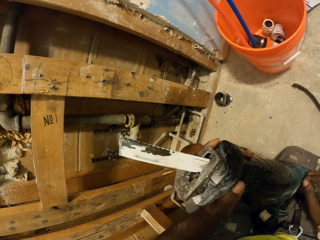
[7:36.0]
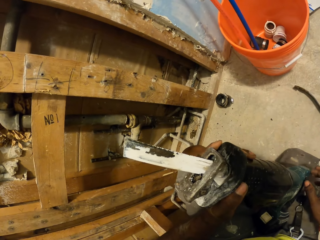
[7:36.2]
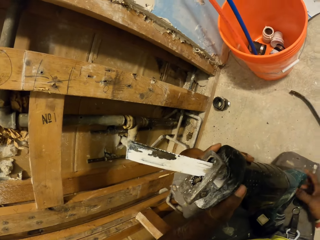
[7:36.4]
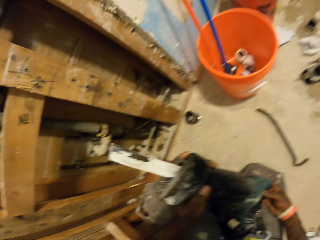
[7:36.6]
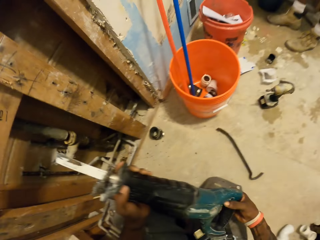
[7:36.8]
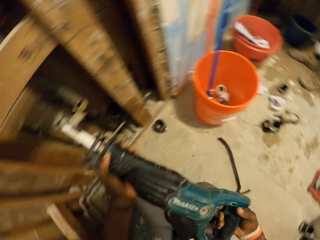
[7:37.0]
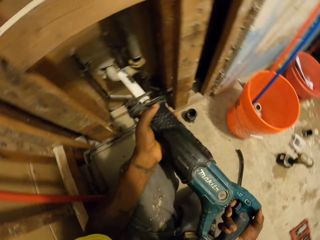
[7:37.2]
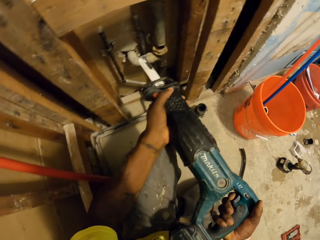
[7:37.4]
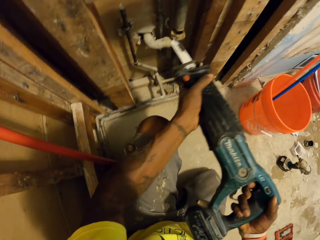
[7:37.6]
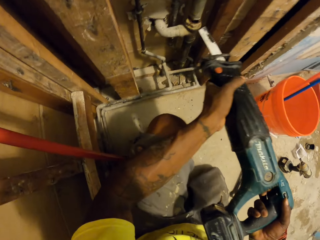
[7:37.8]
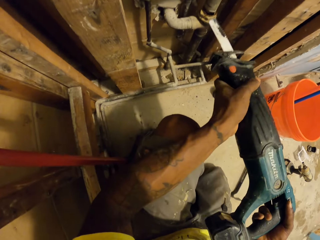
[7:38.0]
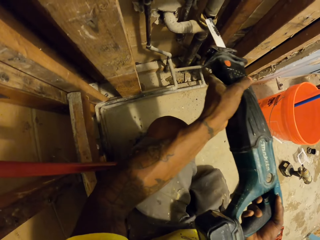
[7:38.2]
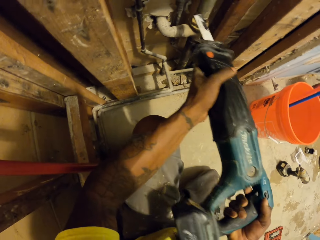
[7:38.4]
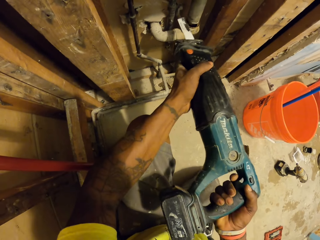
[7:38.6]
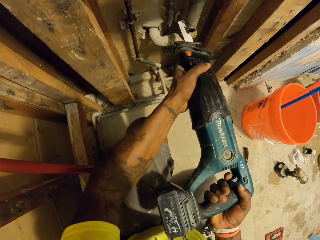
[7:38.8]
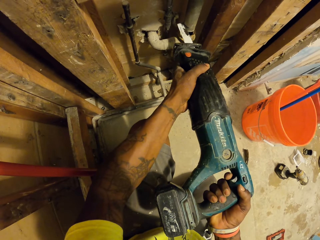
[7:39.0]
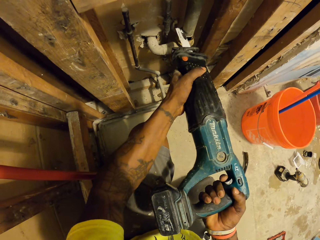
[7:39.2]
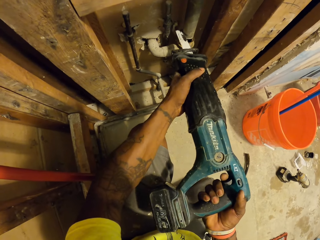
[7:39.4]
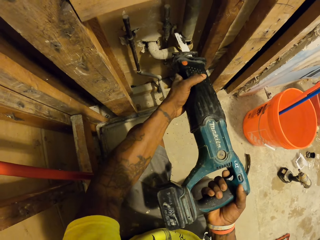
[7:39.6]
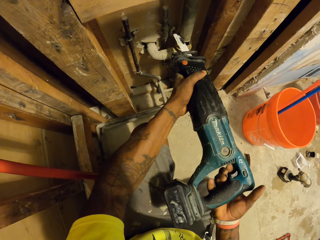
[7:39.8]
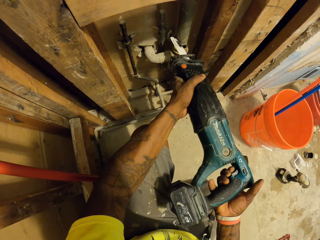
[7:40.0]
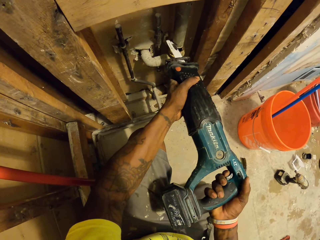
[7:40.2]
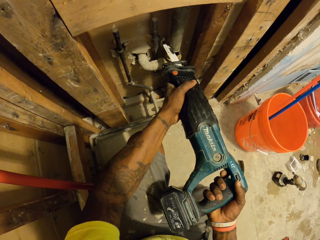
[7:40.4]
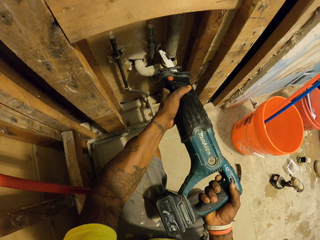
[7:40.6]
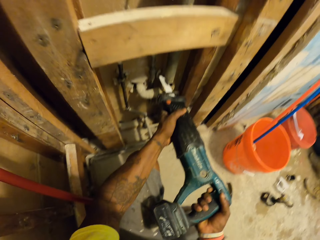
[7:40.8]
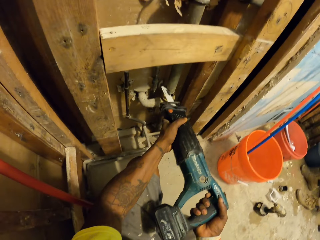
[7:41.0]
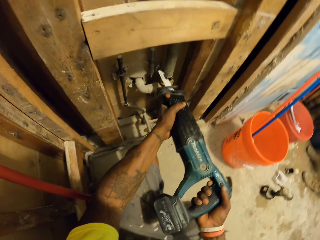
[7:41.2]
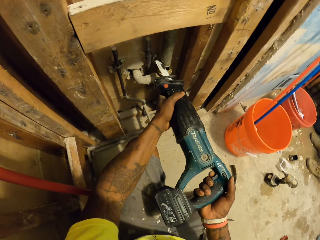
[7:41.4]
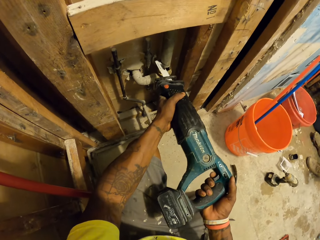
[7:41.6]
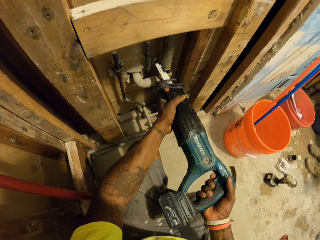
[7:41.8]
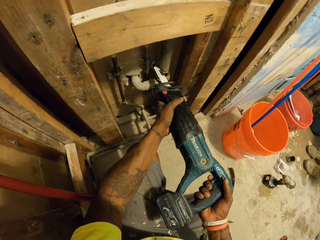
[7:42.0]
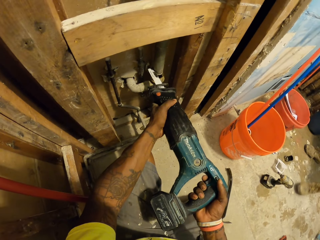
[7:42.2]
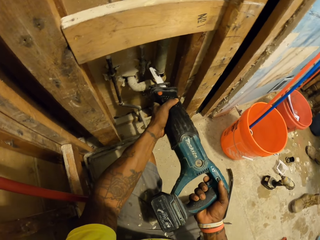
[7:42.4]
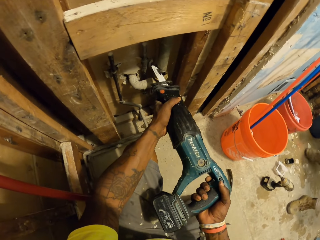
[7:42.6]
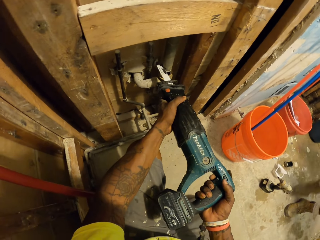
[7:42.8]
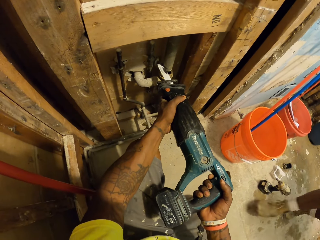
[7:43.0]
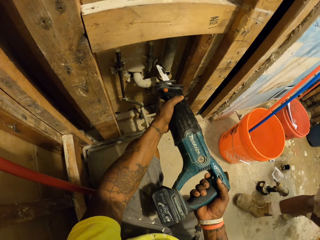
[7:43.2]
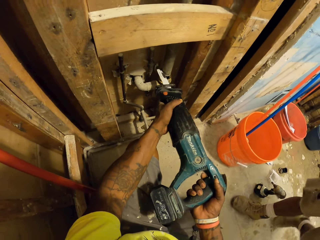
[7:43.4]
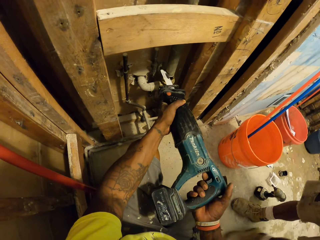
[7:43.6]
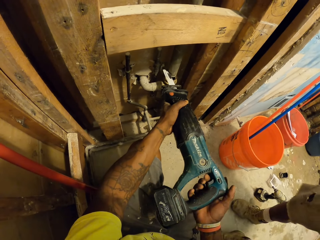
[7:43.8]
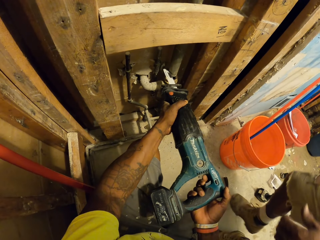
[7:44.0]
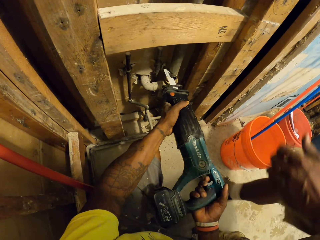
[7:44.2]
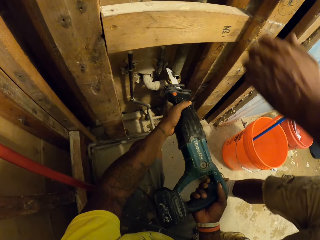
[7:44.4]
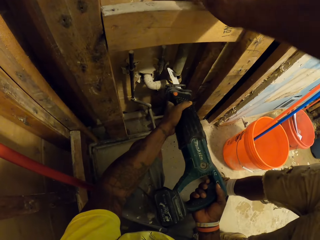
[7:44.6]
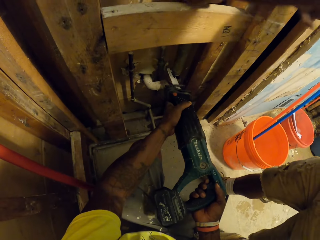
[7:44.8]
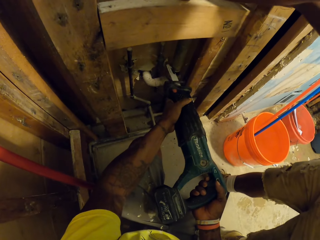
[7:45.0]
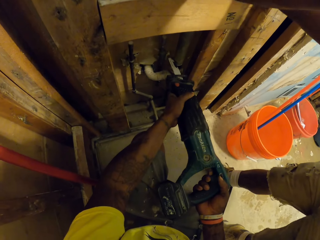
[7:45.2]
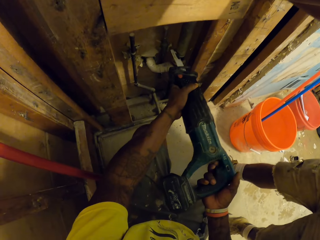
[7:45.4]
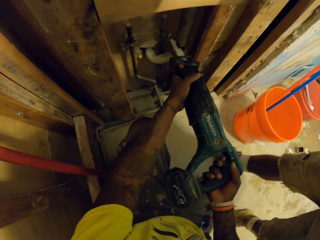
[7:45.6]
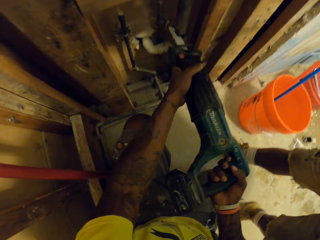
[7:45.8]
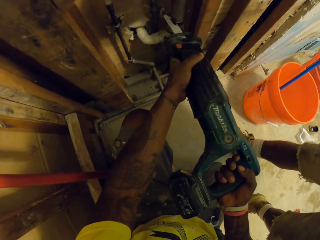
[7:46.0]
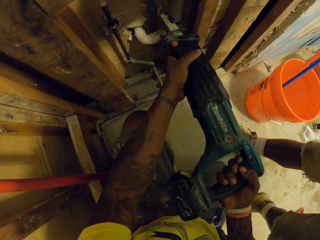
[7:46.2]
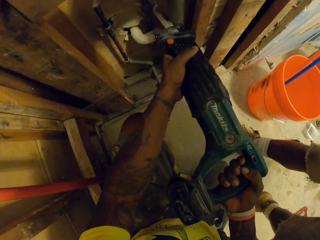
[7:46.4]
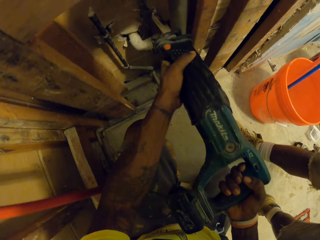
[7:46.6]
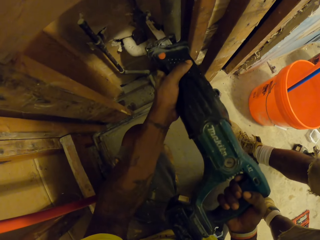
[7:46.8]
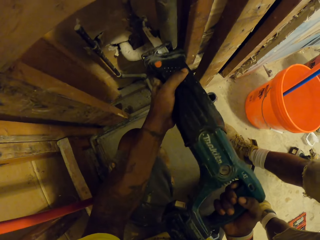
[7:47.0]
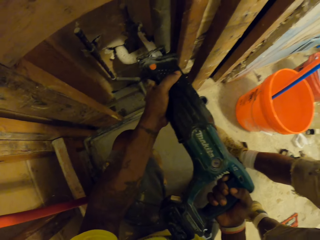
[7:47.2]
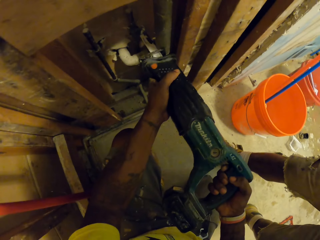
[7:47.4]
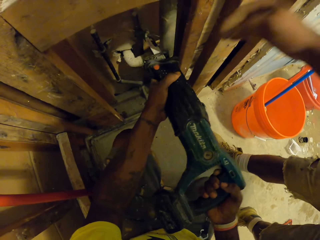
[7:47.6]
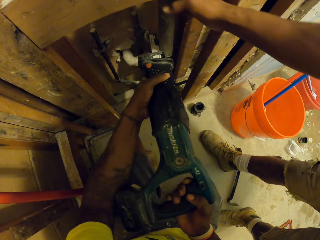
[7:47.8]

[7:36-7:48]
The camera wearer cuts the water pipe. He places the reciprocating saw on the pipe on the wall with both hands. A man holds the pipe on the wall with both hands. The man touches the wood. The camera wearer cuts the pipe on the wall with the reciprocating saw in his hands.

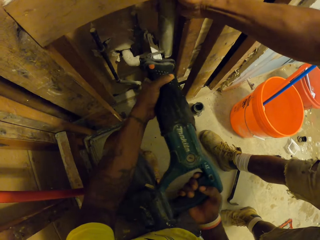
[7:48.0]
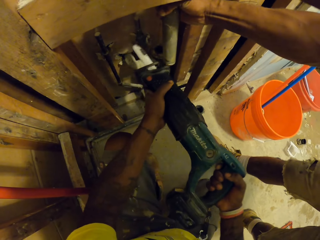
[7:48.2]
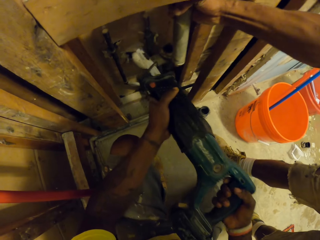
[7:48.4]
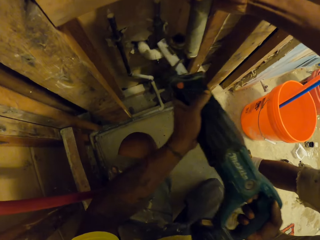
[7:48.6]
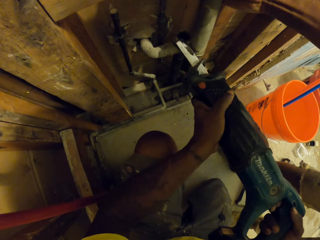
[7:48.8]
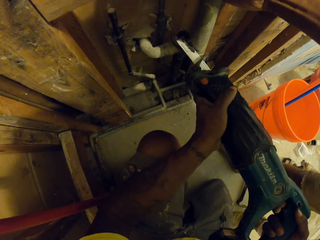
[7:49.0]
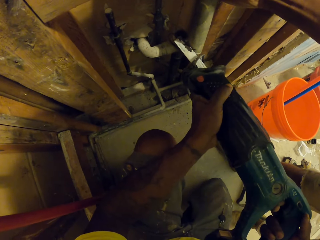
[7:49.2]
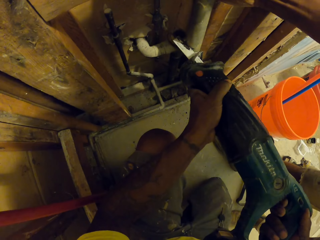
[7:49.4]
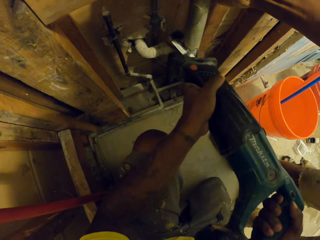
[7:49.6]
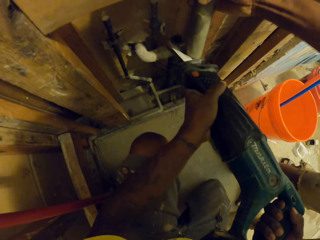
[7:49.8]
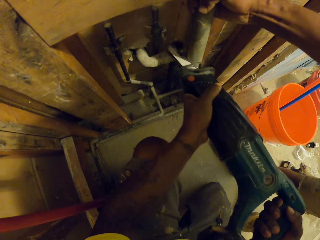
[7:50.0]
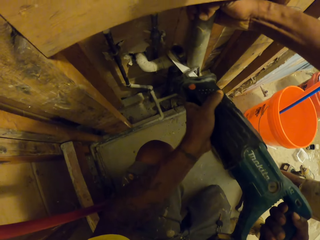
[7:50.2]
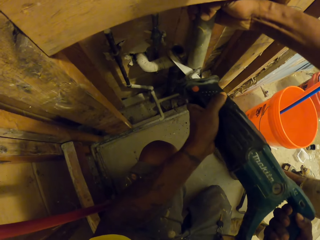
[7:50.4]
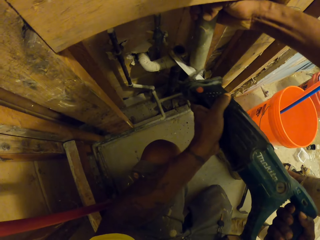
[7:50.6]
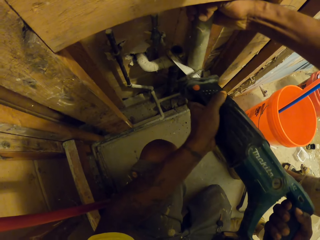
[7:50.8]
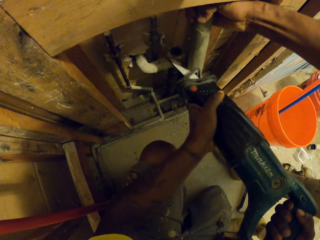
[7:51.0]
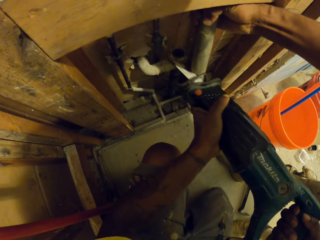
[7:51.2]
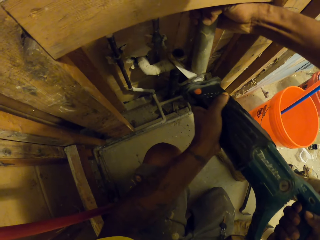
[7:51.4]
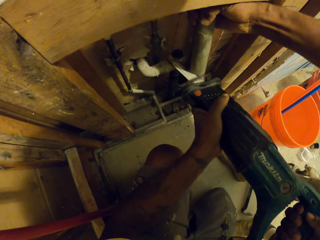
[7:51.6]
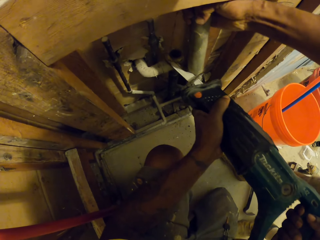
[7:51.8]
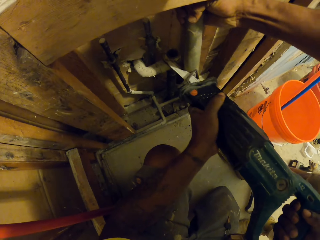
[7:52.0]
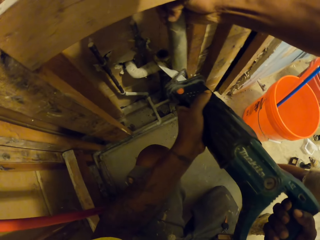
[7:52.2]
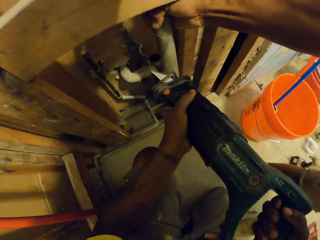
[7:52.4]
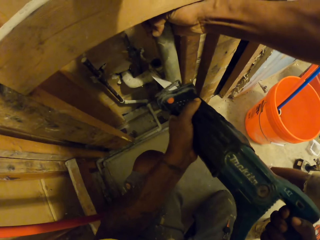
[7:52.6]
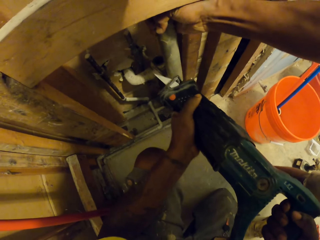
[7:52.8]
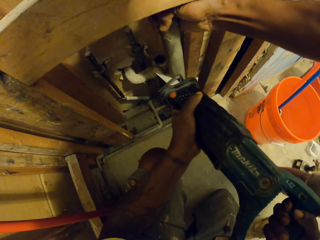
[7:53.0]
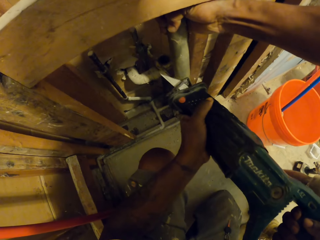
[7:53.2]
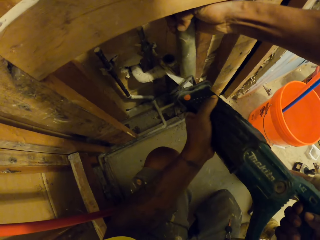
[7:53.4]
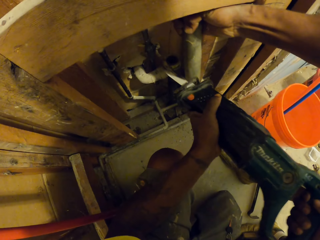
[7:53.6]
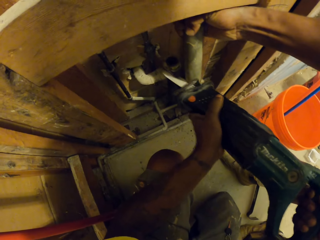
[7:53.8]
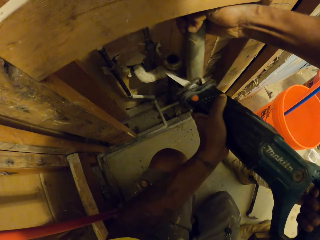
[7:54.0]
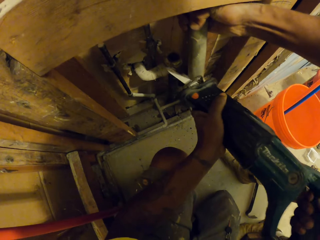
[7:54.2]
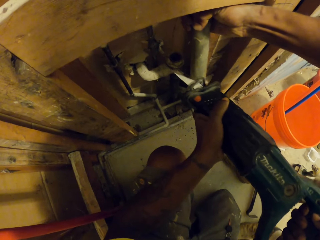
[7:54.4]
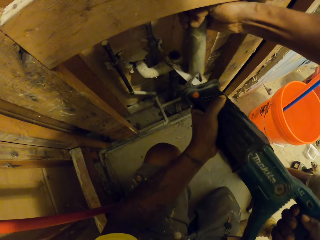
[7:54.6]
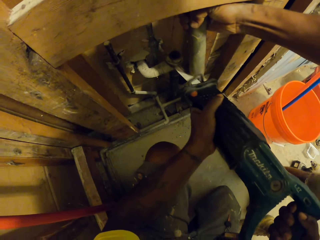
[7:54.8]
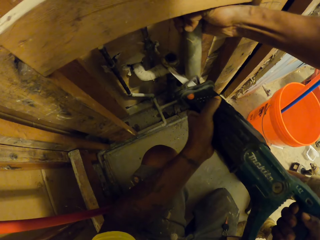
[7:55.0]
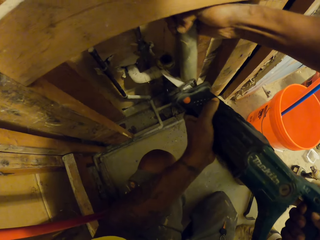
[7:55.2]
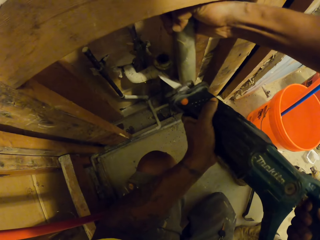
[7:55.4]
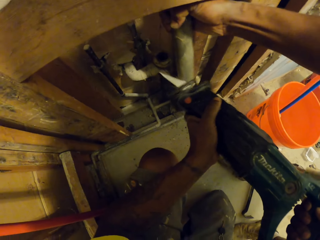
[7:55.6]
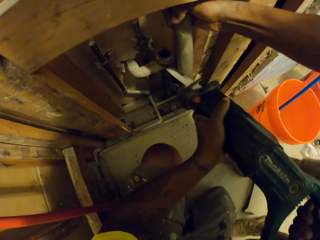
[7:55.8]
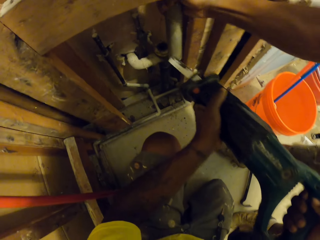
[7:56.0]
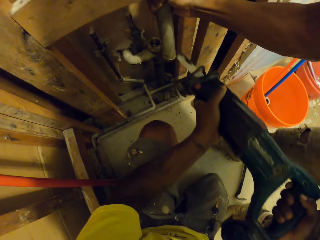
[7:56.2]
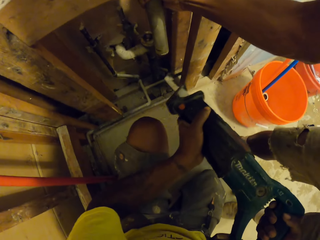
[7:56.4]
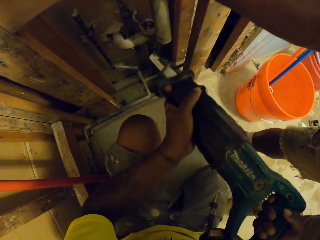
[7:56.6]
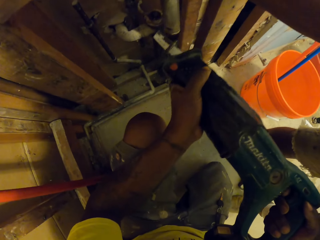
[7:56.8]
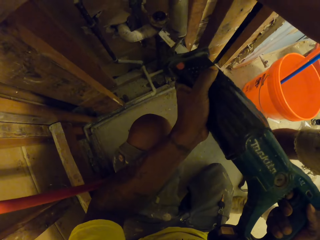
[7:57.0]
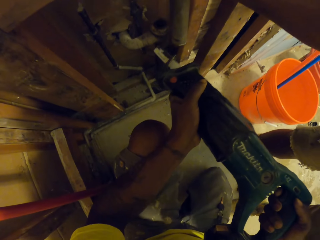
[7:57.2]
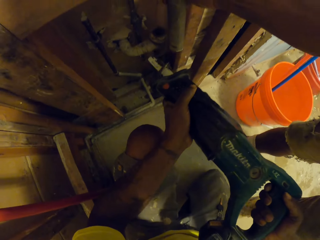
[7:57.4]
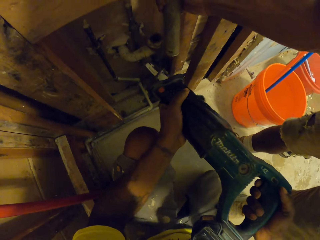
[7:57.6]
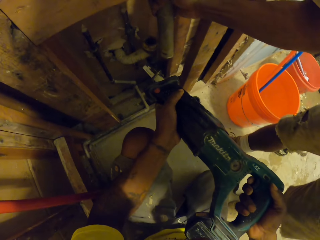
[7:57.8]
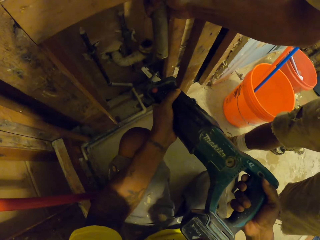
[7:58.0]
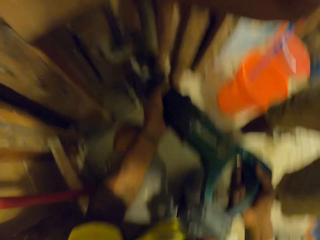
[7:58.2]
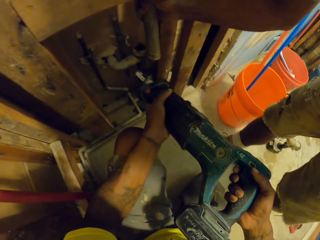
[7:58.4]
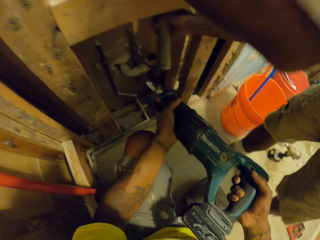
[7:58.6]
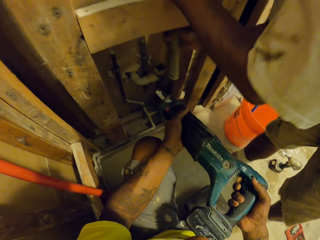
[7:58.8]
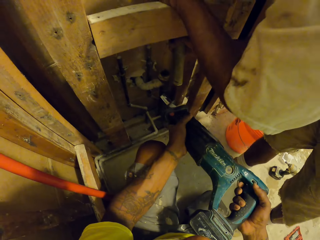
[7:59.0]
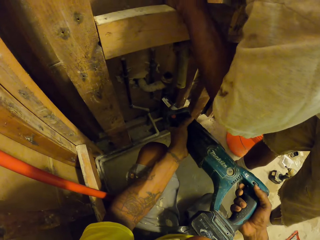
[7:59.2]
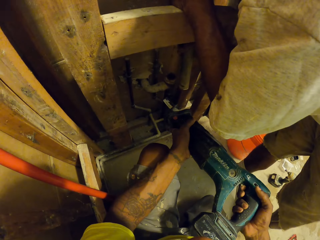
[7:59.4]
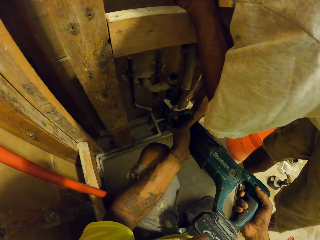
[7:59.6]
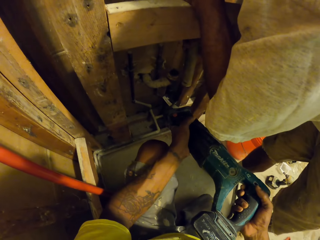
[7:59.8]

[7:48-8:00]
A man holds the pipe on the wall with his right hand. The man touches the water pipe. The camera wearer cuts the pipe on the wall with the reciprocating saw in his hands. He removes the reciprocating saw from the pipe on the wall with both hands. The man shakes the pipe with his right hand.
